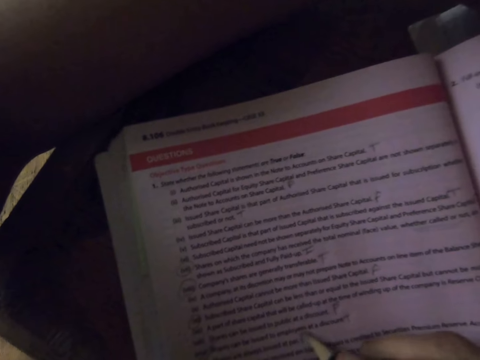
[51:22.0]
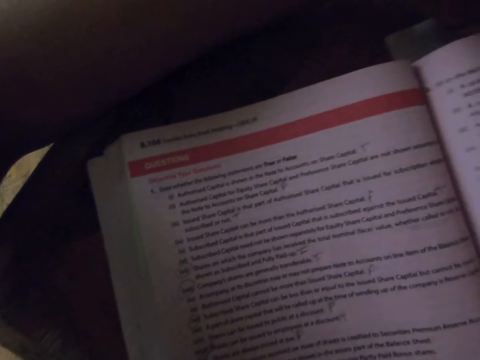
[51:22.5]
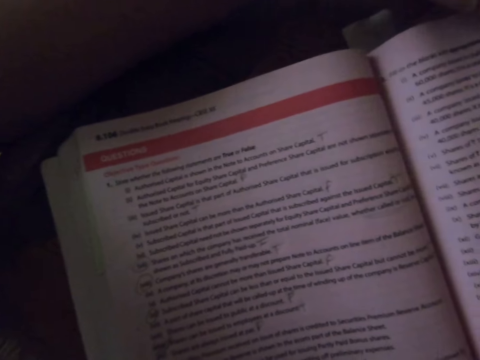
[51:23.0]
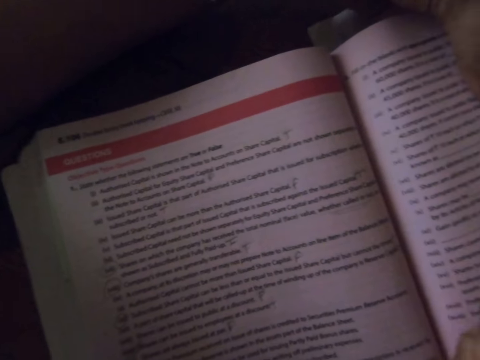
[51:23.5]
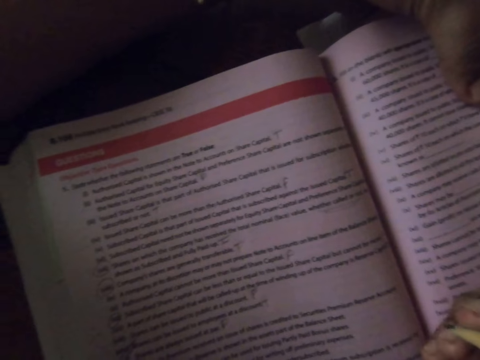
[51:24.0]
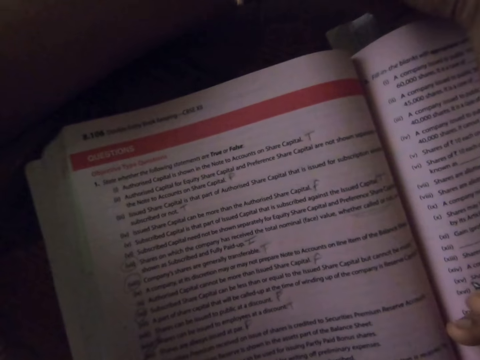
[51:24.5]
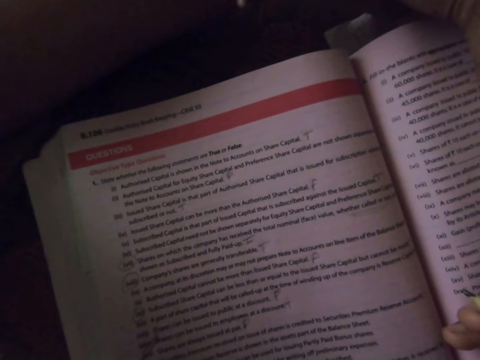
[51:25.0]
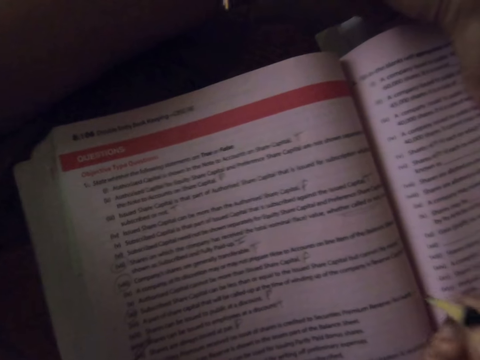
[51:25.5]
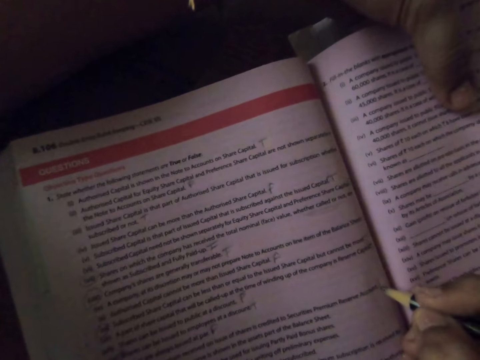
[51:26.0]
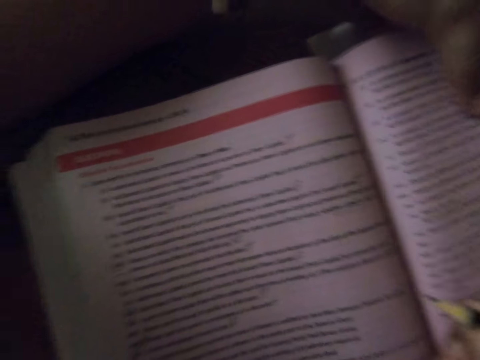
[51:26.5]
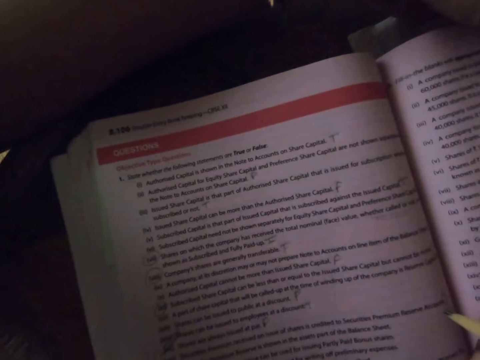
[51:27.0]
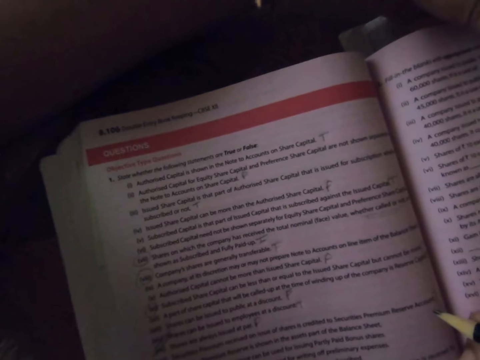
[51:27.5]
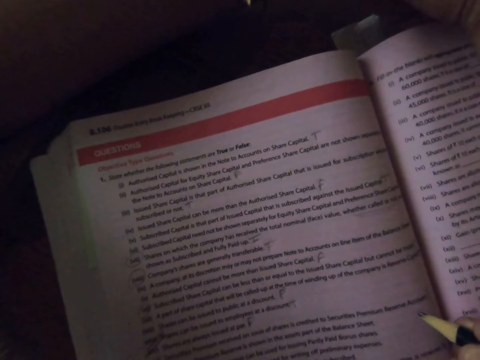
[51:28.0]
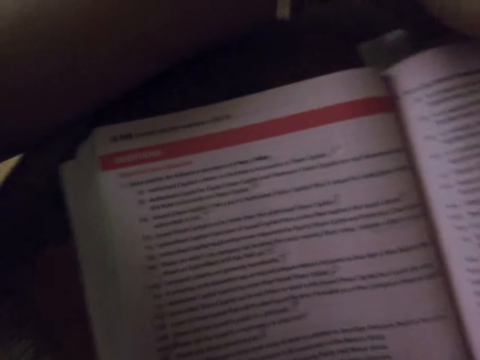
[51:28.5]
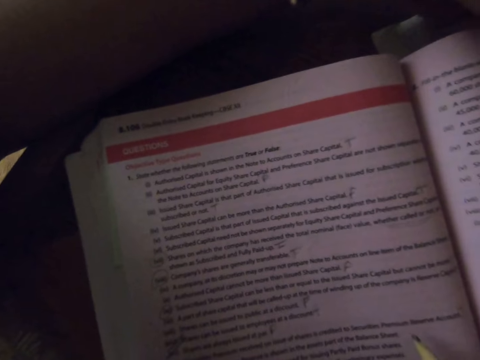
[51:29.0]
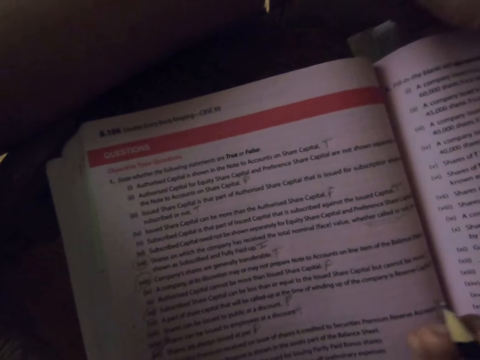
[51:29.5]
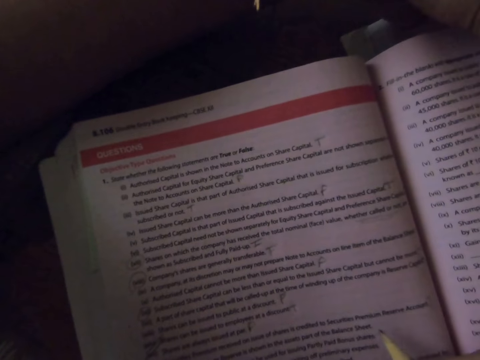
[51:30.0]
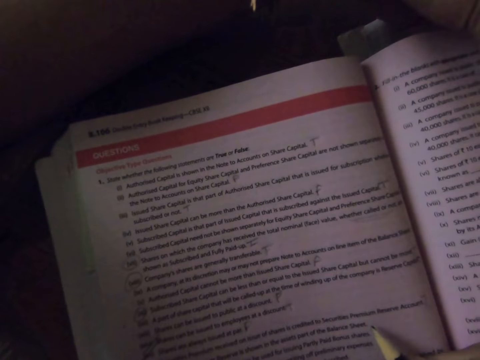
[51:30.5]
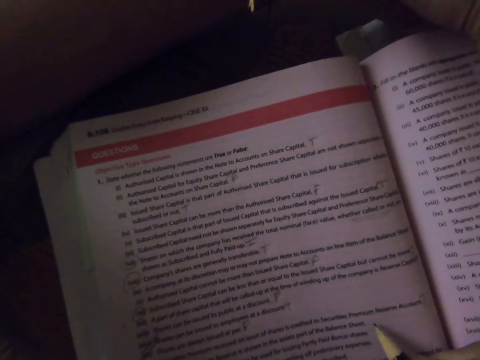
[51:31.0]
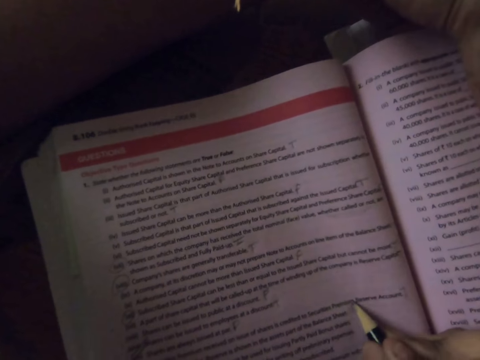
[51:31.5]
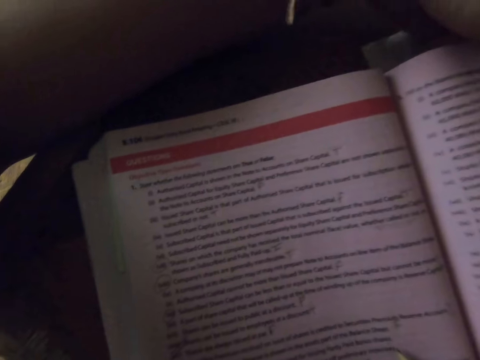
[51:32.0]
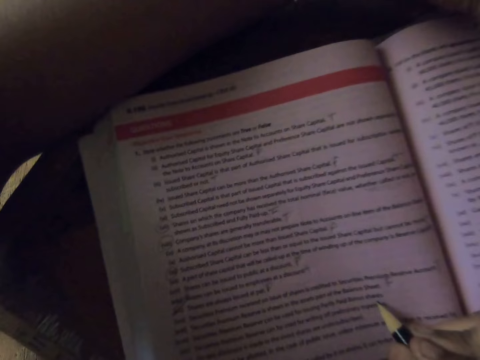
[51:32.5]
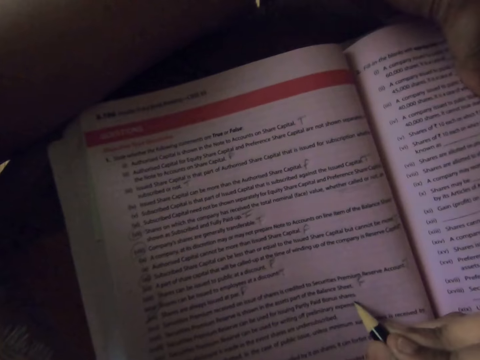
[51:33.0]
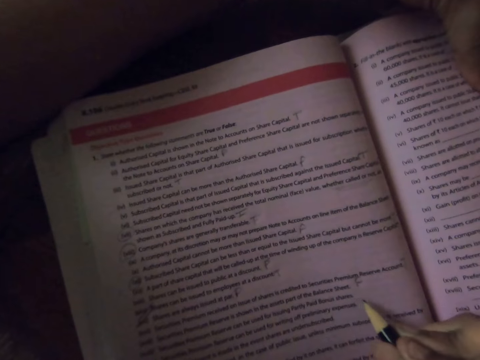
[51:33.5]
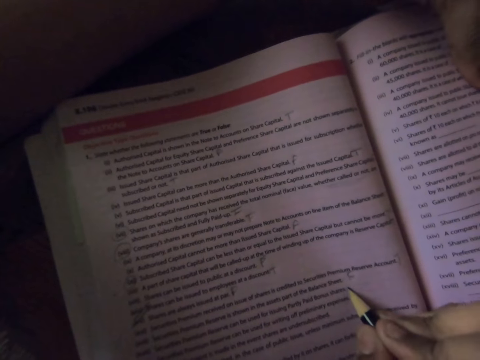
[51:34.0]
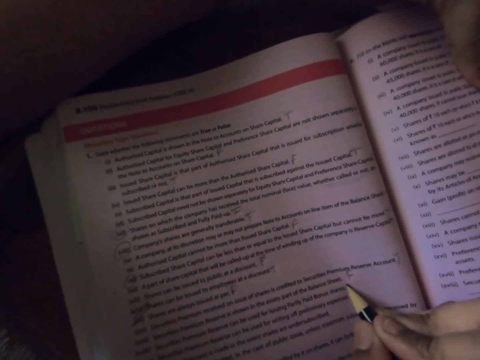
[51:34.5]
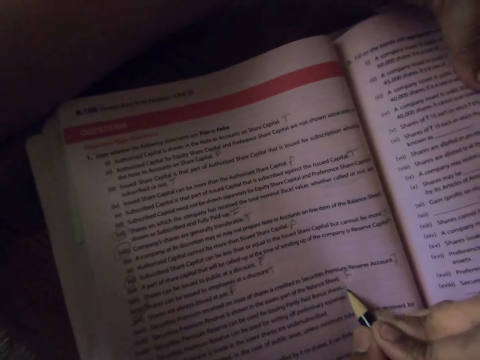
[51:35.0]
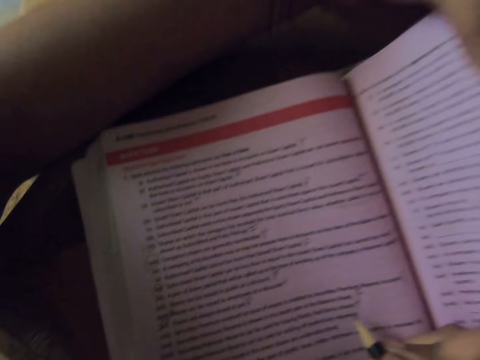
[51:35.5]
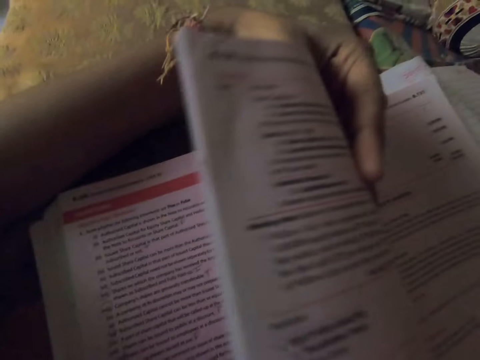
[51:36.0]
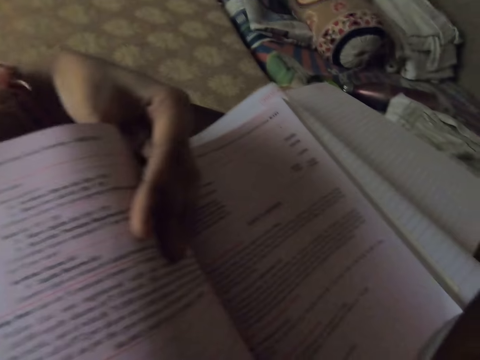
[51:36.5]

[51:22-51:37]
The camera wearer writes on the textbook with the pencil. She writes on the textbook with the pencil again. She moves her hand. She moves her hand again. She writes on the textbook with the pencil. She writes on the textbook with the pencil again. She turns some pages in the textbook.

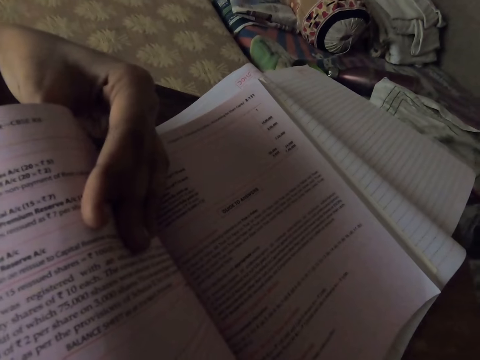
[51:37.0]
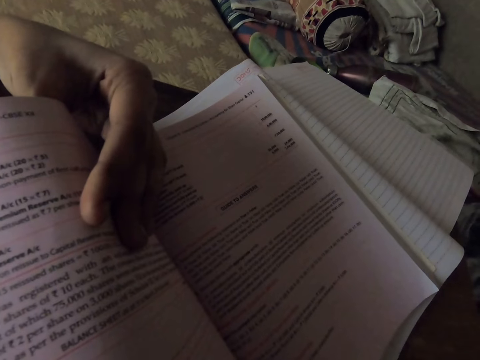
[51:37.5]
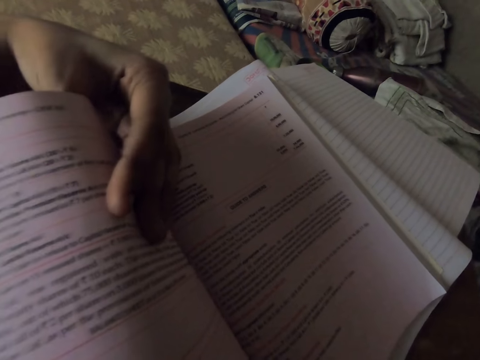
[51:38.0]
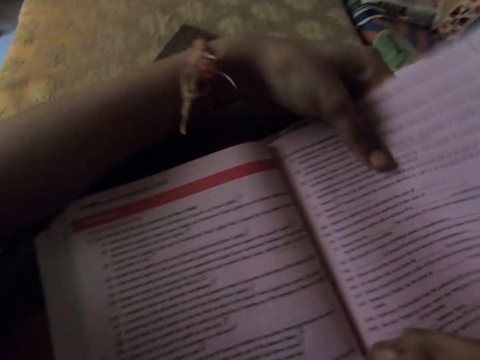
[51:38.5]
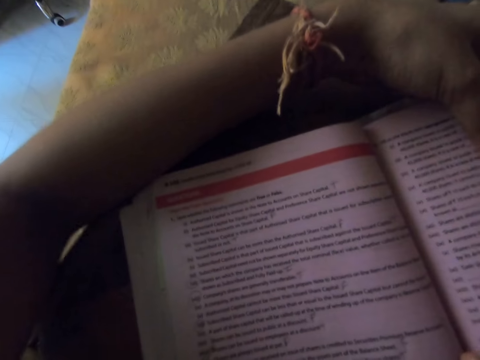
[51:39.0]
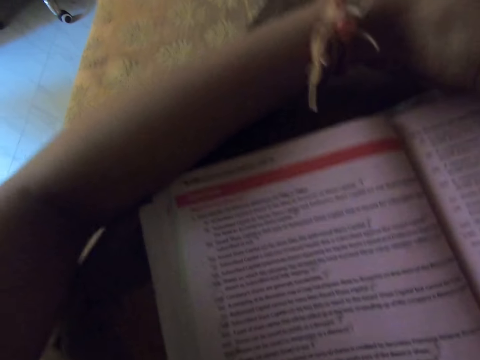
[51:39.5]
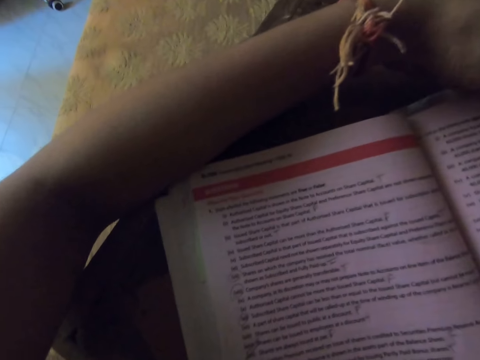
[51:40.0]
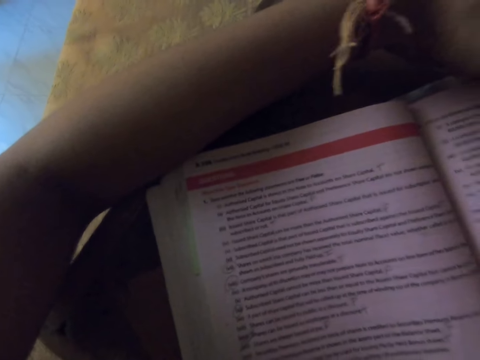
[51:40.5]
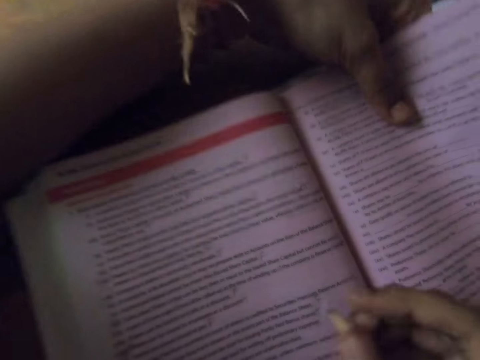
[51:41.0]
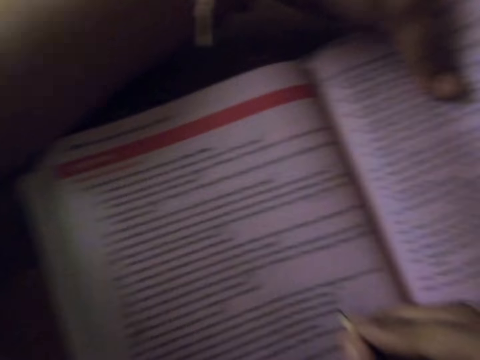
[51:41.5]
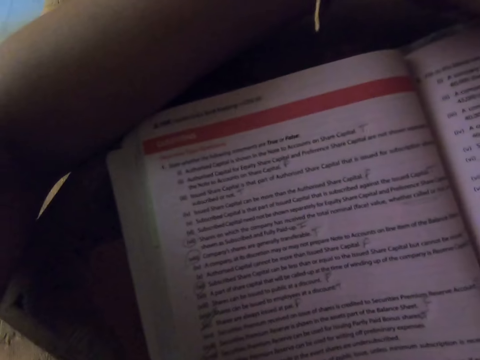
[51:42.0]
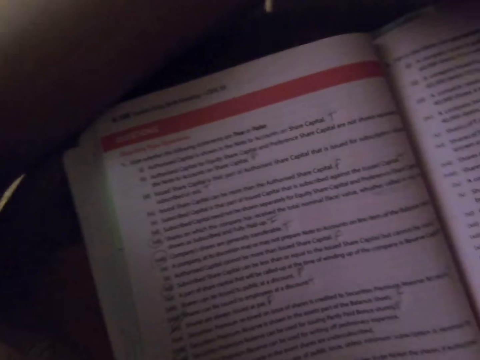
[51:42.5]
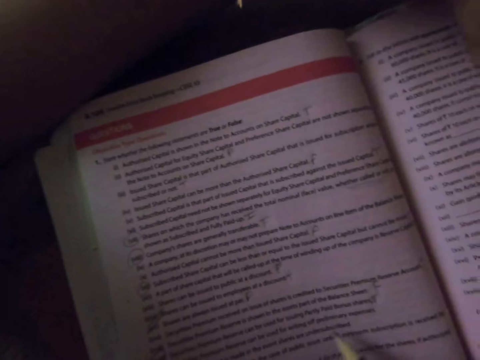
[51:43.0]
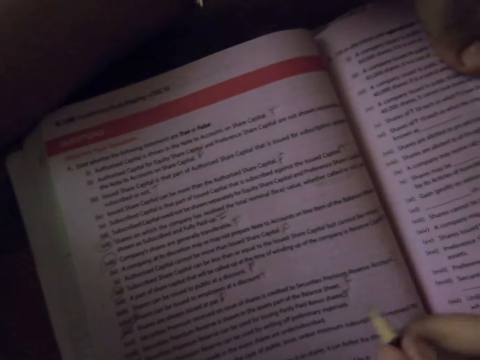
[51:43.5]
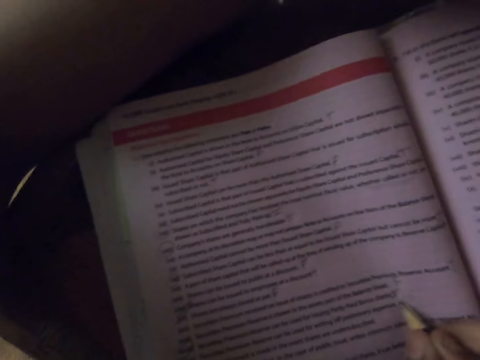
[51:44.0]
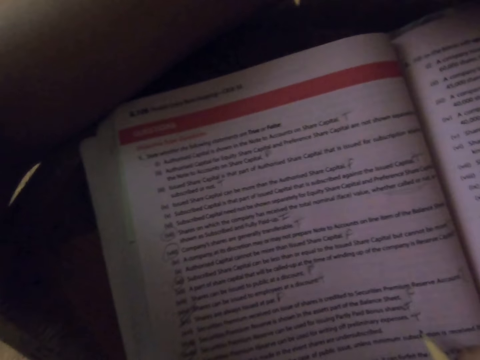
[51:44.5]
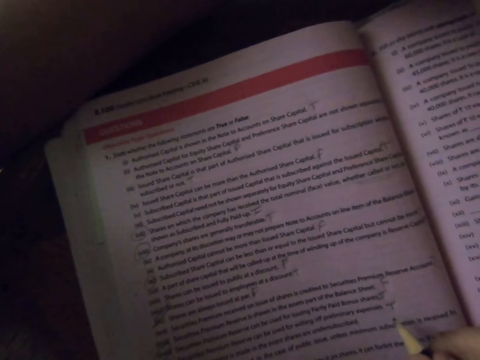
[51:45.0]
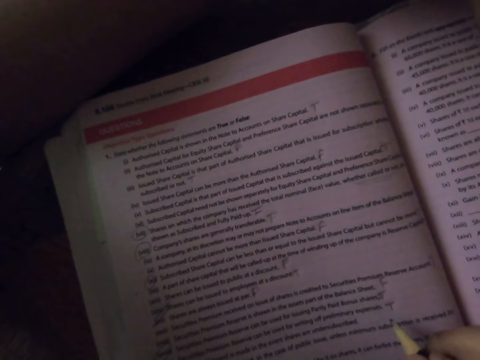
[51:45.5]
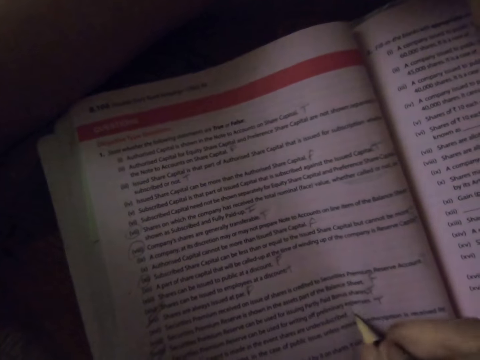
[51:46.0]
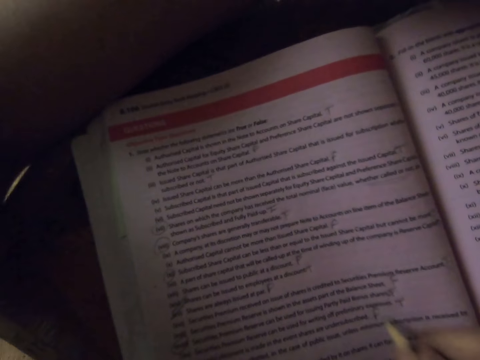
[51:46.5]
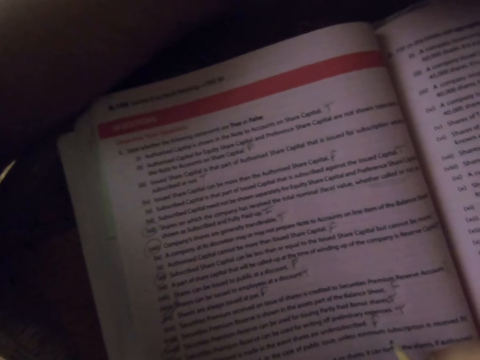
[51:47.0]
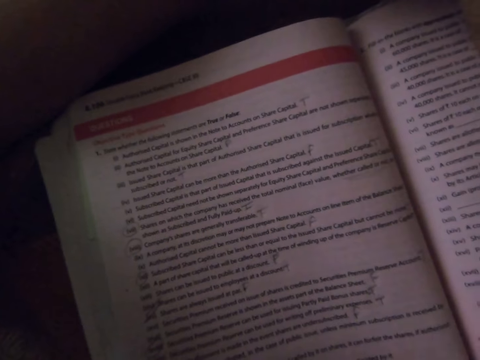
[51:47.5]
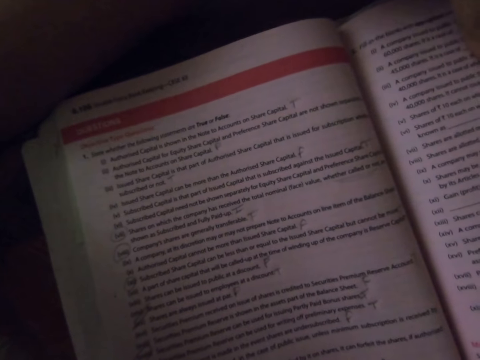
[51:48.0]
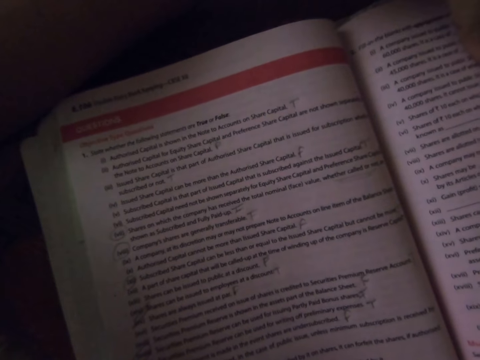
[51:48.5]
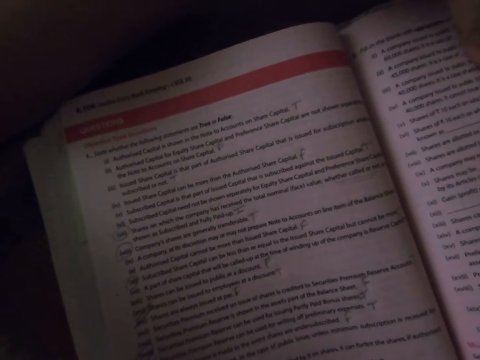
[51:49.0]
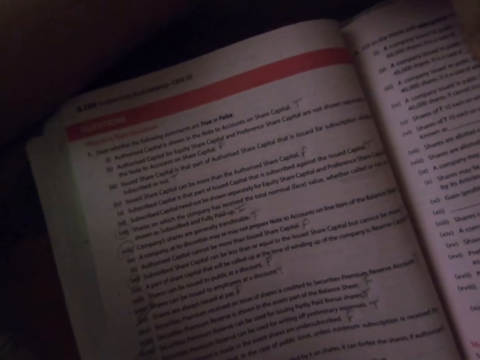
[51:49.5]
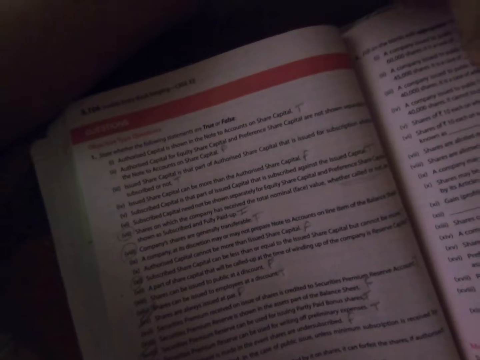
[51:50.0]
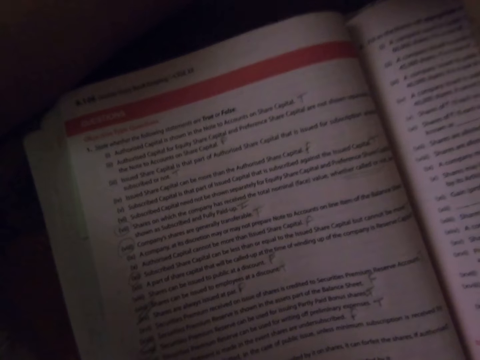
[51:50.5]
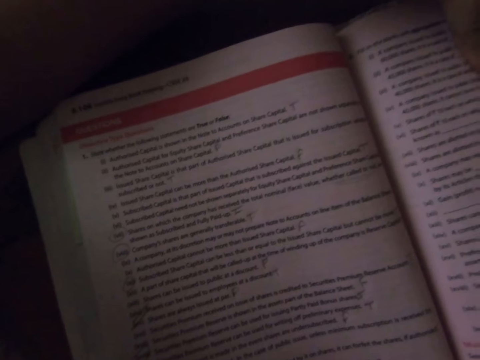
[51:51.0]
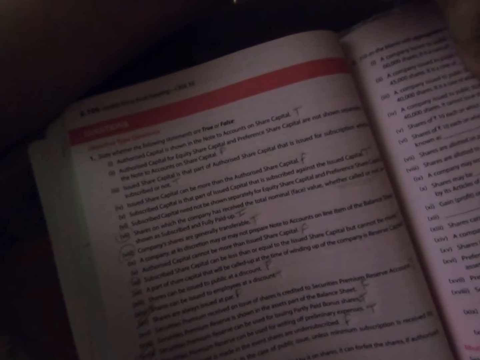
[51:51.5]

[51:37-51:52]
The camera wearer turns back the pages in the textbook. She moves her hand. She writes on the textbook with the pencil. She writes on the textbook with the pencil again. She moves her hand.
